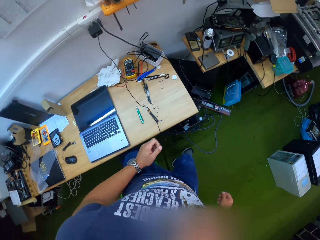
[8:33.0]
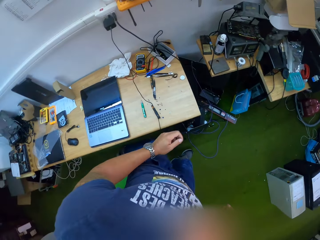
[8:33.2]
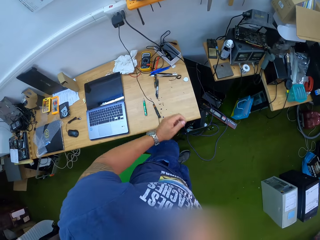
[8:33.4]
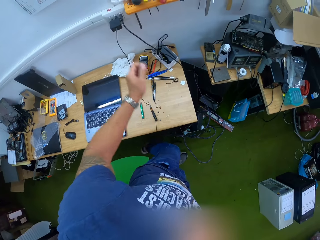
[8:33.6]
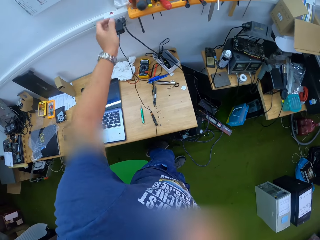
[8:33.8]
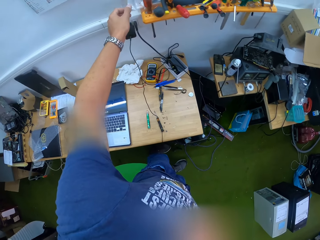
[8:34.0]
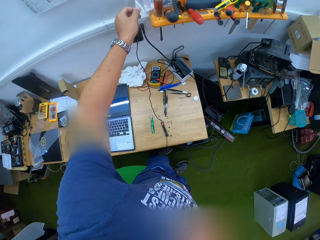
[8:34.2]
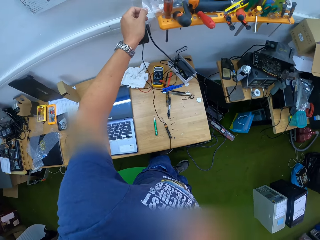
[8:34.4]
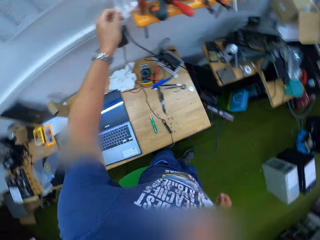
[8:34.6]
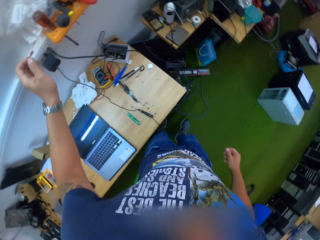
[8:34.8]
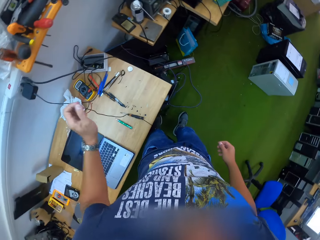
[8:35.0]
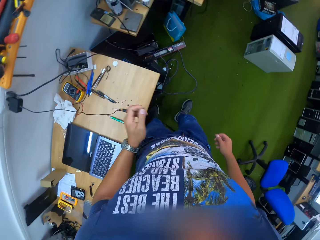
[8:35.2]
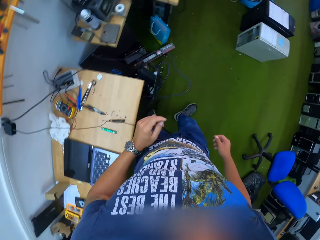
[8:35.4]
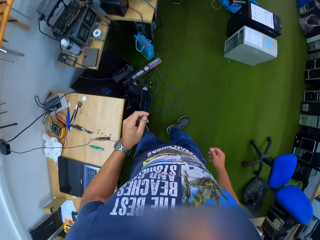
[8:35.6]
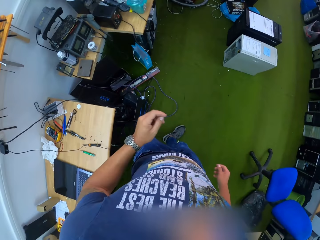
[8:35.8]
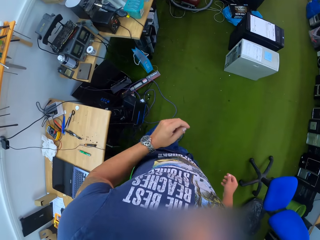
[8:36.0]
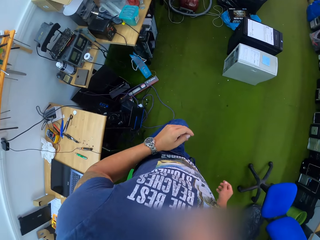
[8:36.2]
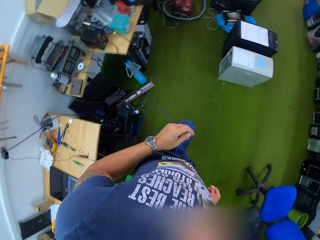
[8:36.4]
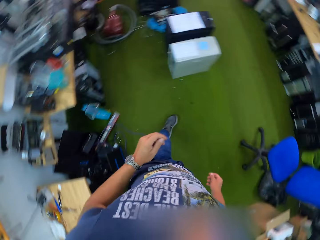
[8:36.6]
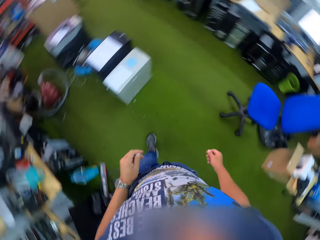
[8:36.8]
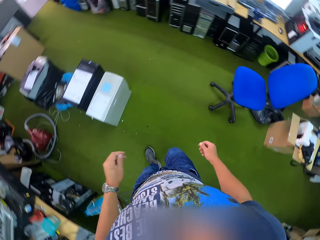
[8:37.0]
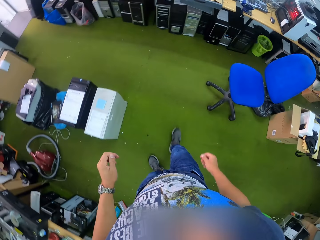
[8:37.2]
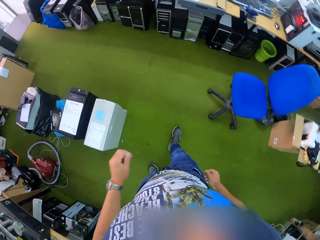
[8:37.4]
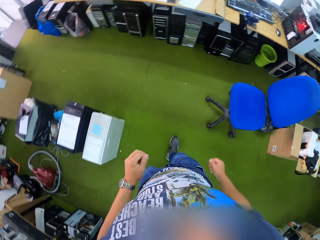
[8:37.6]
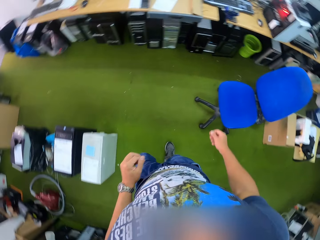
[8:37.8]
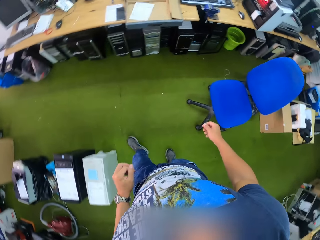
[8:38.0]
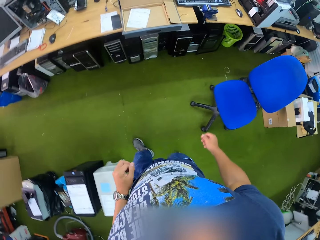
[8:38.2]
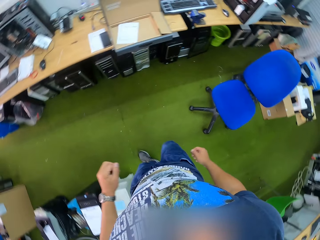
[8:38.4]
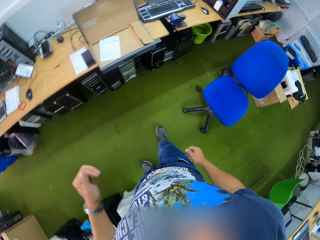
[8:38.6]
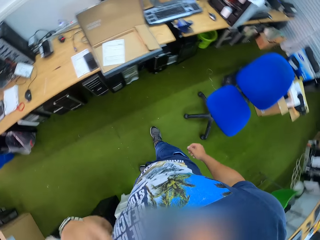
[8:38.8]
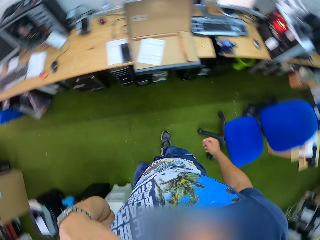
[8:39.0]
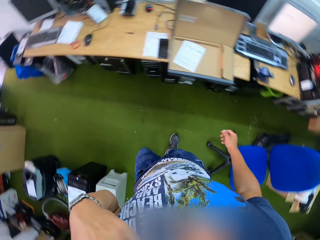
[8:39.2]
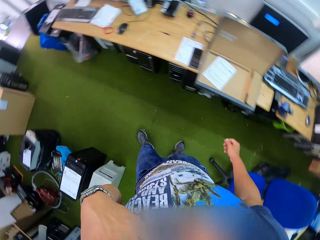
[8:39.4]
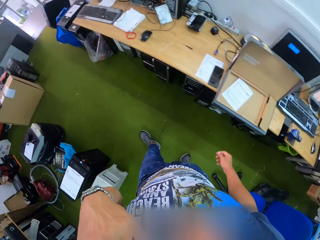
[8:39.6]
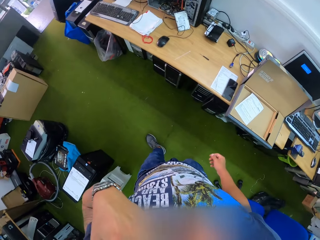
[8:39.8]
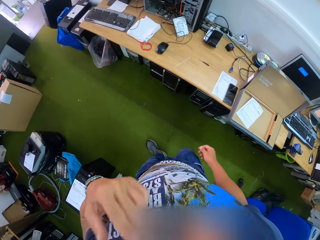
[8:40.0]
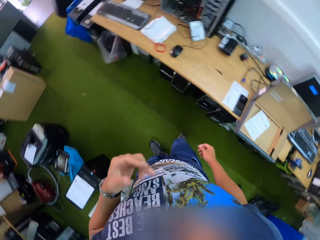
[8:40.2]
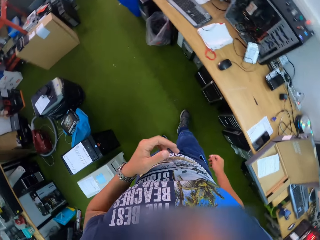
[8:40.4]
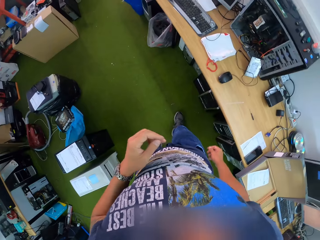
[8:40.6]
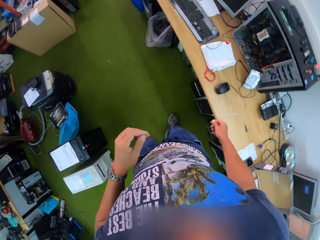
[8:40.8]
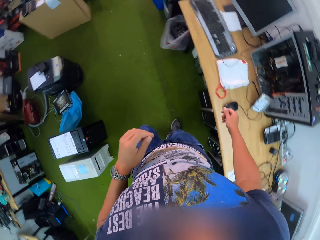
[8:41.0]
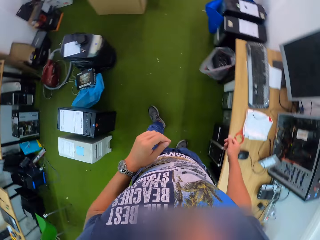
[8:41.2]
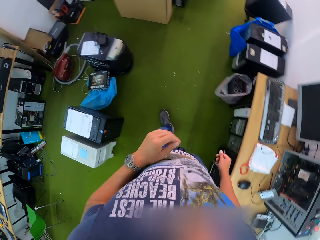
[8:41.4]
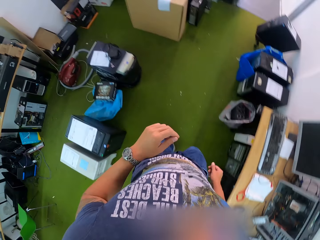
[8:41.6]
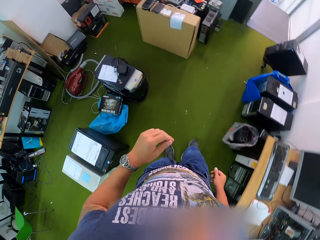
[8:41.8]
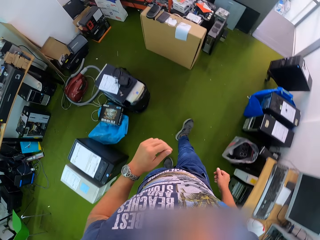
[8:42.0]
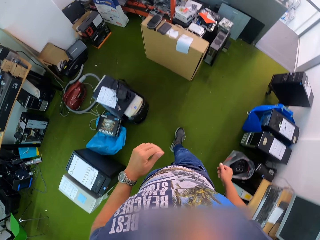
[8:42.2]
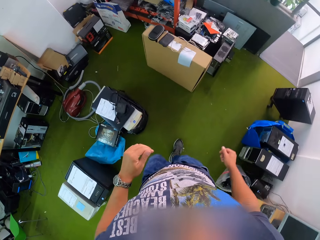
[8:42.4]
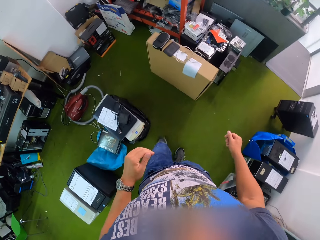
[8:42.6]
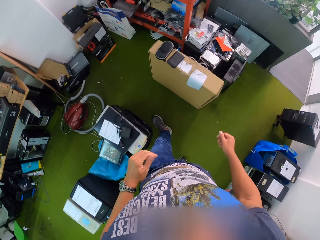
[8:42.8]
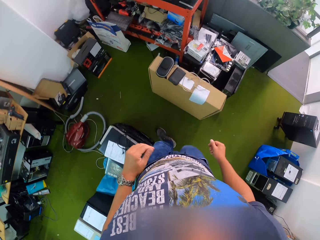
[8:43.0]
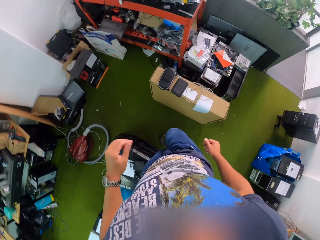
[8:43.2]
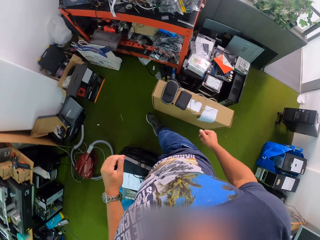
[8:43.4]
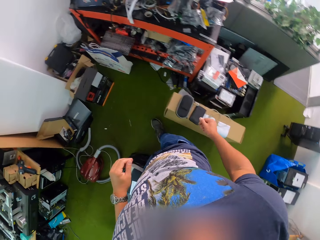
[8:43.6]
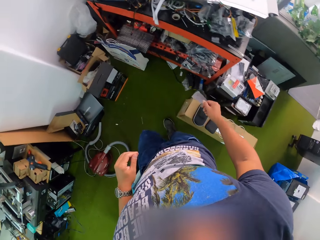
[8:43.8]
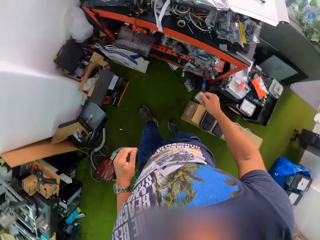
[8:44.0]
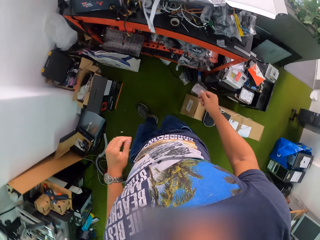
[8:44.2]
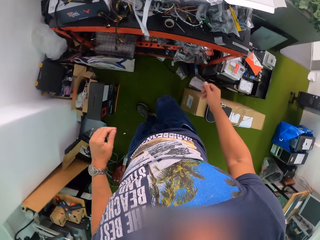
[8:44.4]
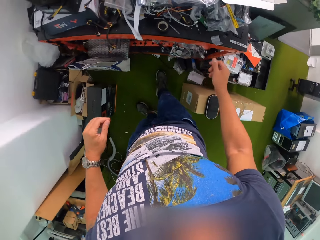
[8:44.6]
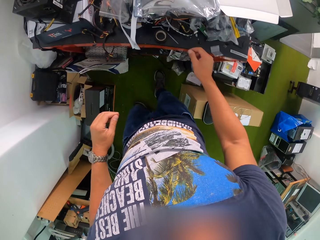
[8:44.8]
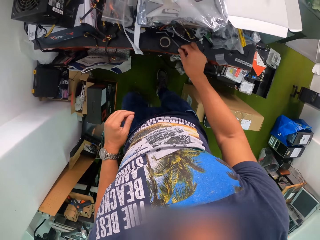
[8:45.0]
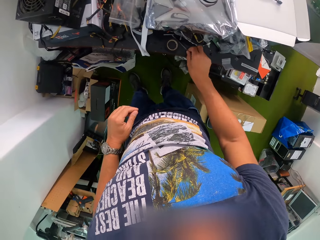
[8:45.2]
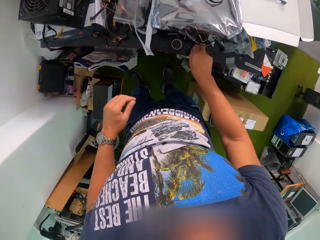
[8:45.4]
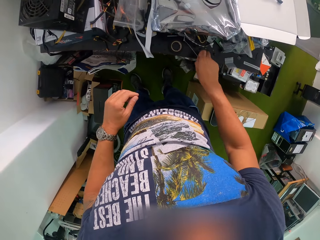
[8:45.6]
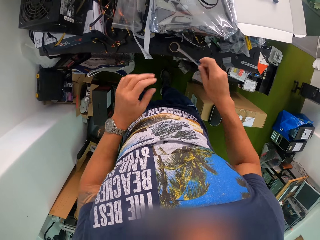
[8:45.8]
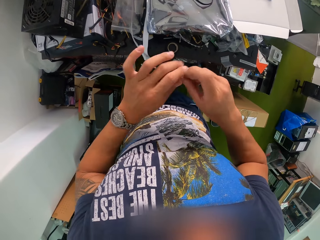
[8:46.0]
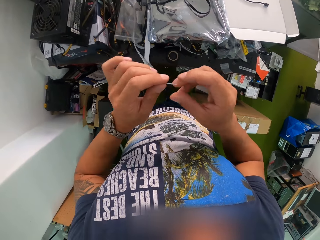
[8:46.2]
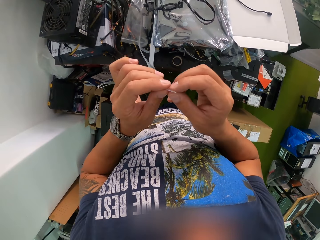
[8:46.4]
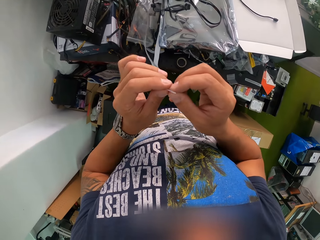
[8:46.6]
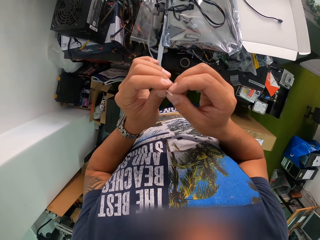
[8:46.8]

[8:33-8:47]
The camera wearer switches off an extension box with his left hand. He places something on a socket. He walks around the room. He touches his neck with his left hand. He walks around the room. He picks a flexible ribbon cable with his right hand from a shelf. He fiddles with the flexible ribbon cable in his hands. He holds something.

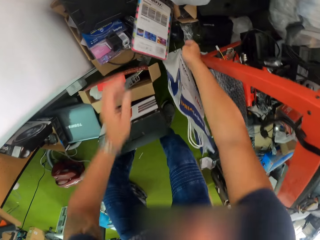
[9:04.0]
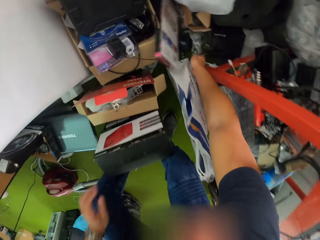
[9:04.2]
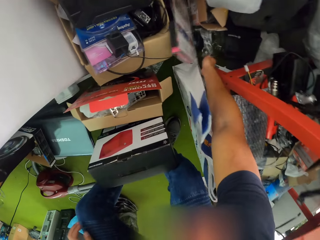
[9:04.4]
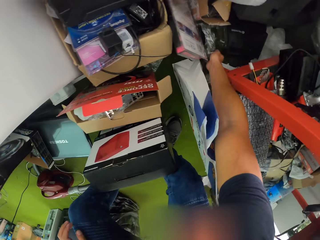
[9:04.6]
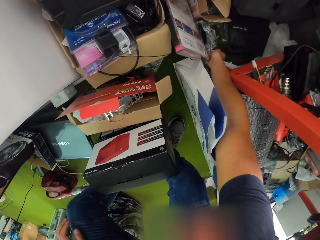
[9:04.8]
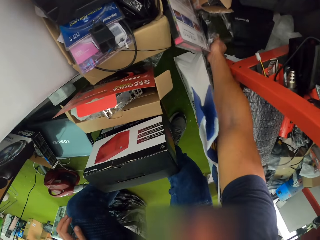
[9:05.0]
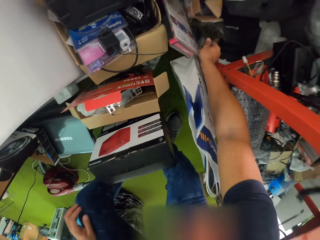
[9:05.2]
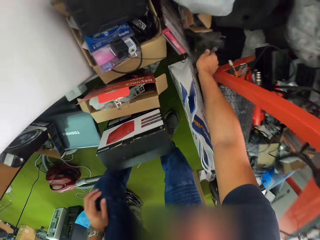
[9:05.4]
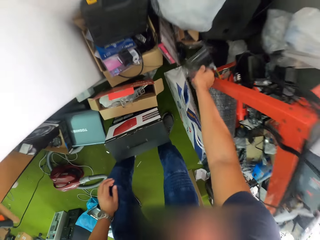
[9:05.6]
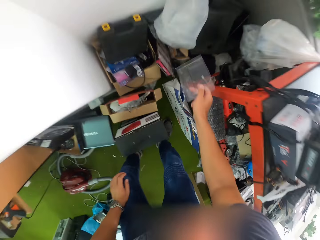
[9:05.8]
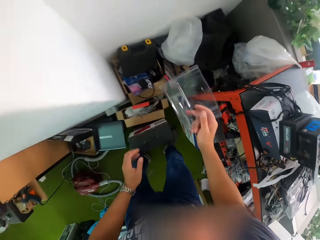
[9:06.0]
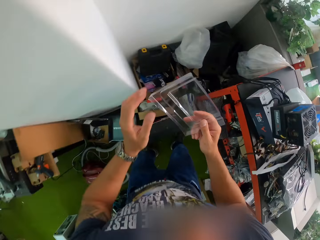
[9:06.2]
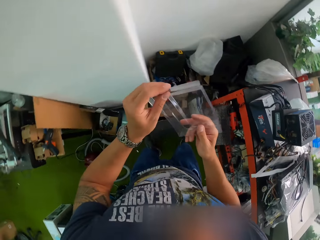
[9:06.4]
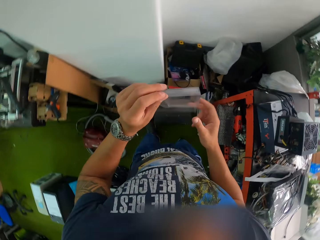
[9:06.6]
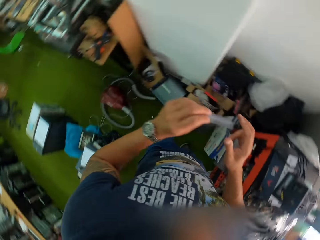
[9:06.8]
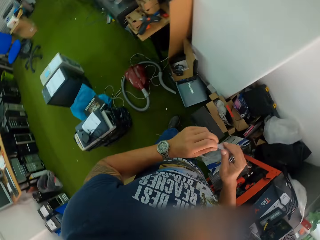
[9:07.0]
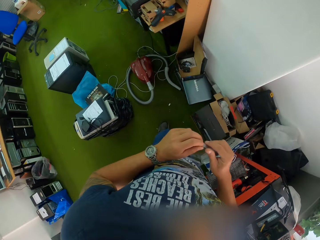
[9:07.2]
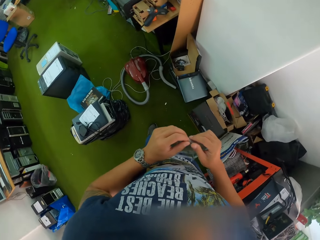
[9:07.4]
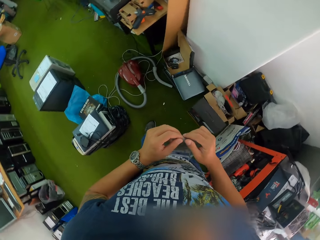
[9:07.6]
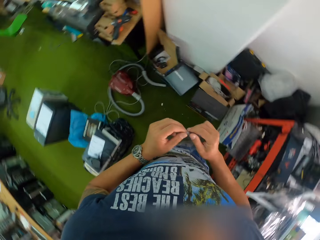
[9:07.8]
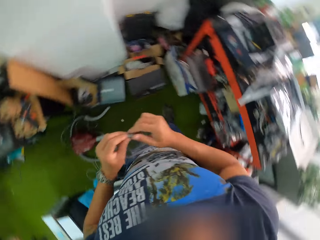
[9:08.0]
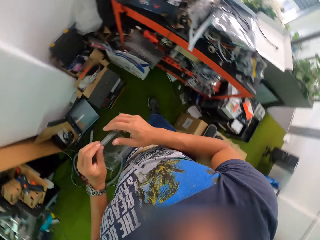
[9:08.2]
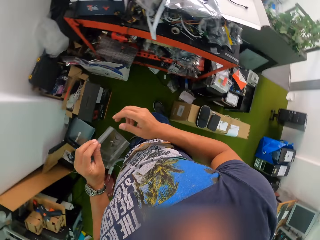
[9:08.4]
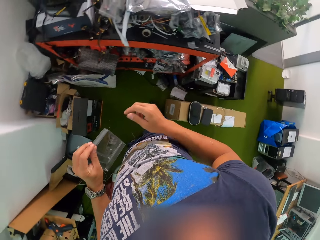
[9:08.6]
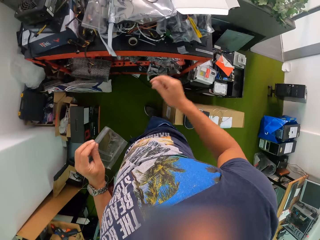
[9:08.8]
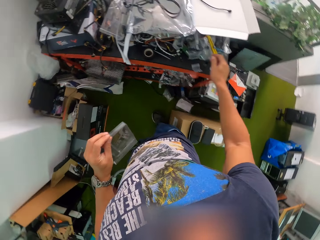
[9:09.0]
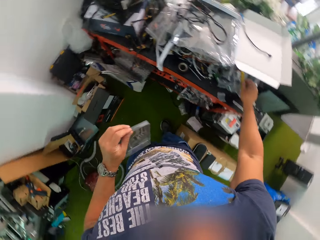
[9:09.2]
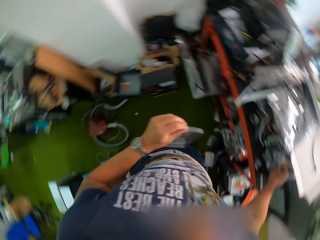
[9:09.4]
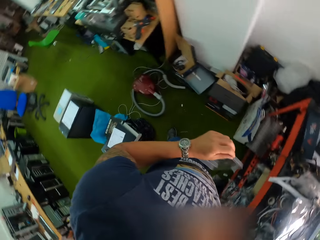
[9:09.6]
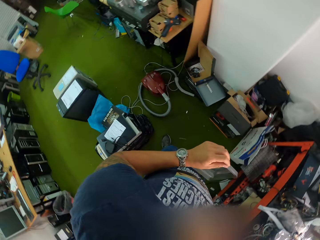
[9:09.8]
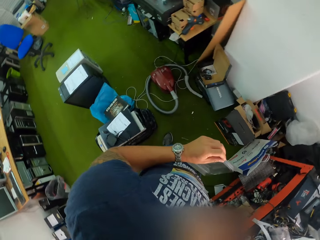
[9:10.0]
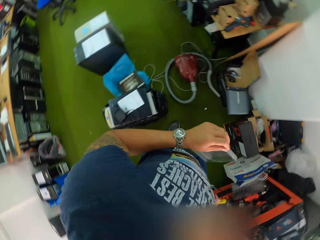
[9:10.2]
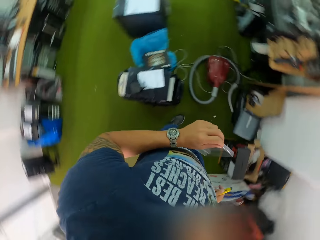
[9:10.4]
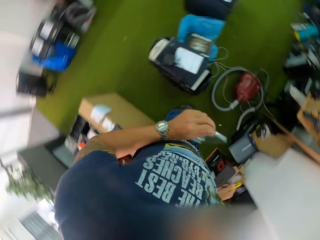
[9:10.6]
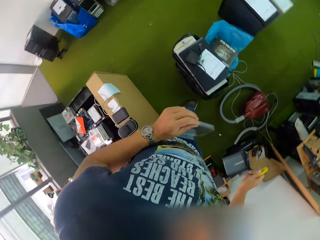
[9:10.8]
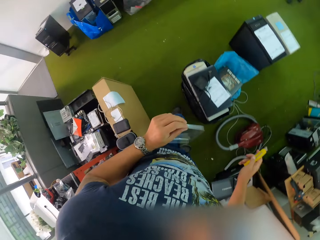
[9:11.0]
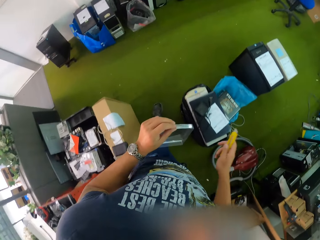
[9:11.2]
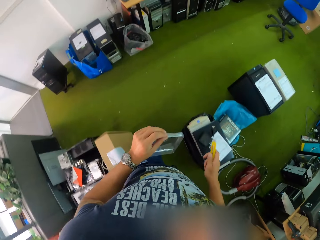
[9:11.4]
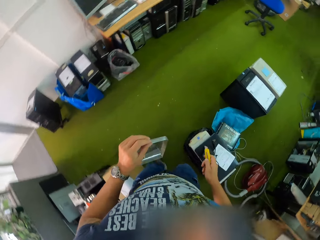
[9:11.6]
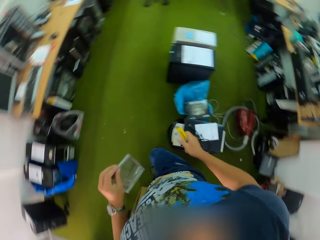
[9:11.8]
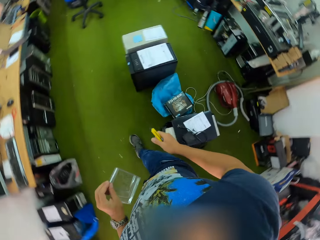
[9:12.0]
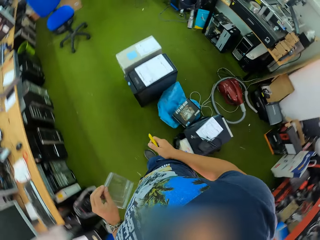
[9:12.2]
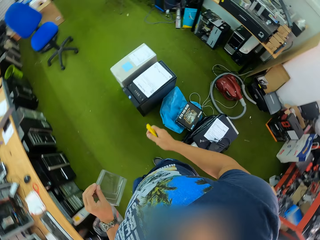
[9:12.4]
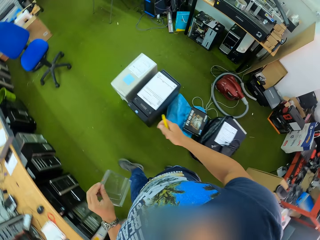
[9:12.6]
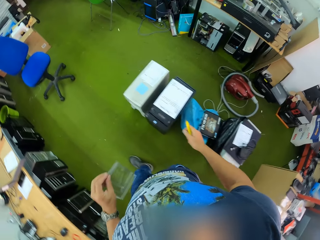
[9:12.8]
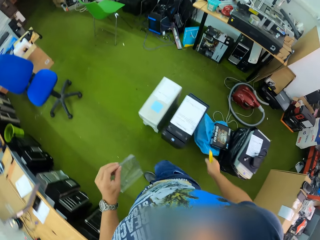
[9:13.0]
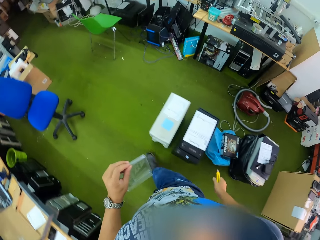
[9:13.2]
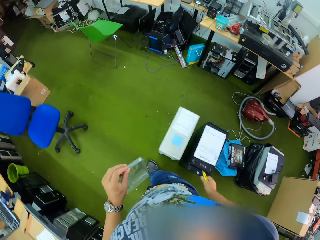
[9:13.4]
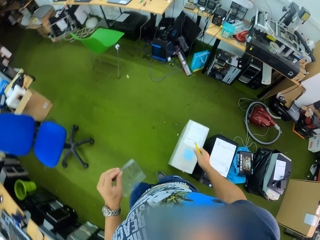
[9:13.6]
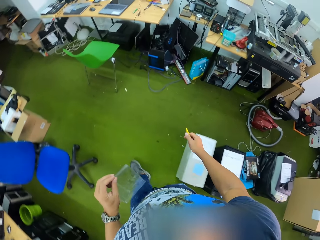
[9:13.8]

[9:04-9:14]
The camera wearer drops the LED light guideline on the floor with his left hand. He picks up a plastic casing on the floor with his right hand. He fiddles with the plastic casing in his hands. He holds something. He looks around the room. He picks up a safety cutter with his right hand. He walks around the room.
